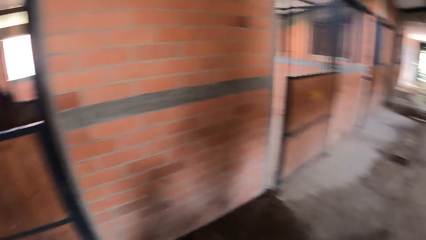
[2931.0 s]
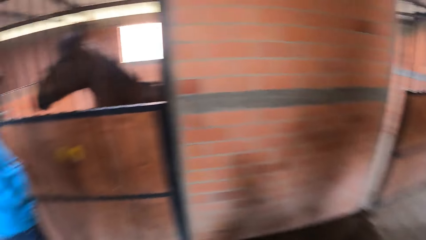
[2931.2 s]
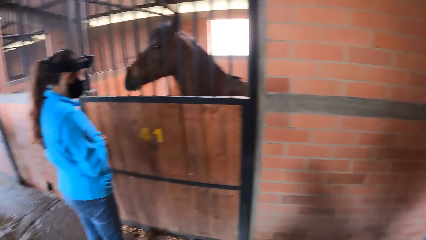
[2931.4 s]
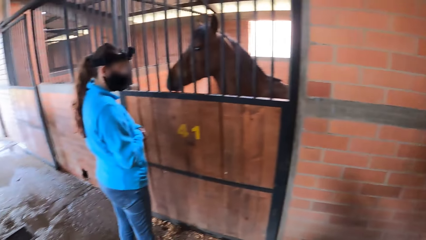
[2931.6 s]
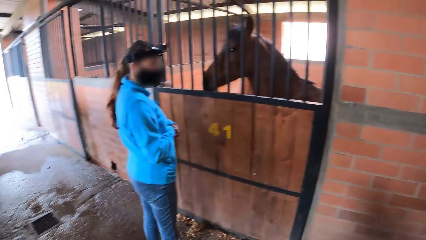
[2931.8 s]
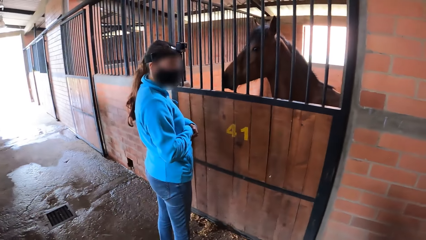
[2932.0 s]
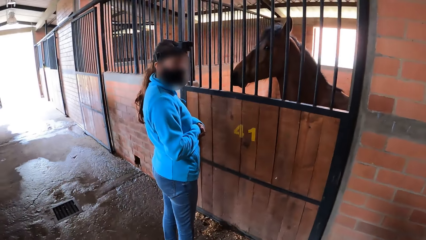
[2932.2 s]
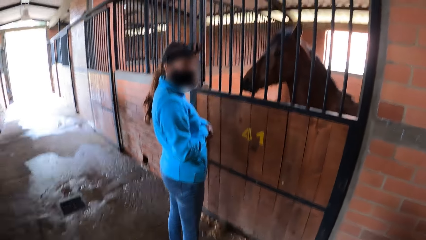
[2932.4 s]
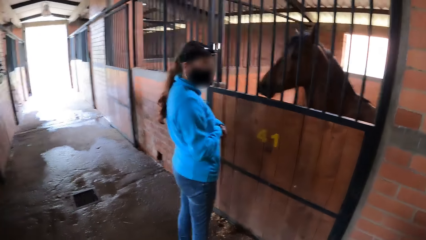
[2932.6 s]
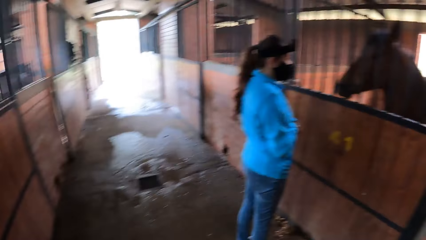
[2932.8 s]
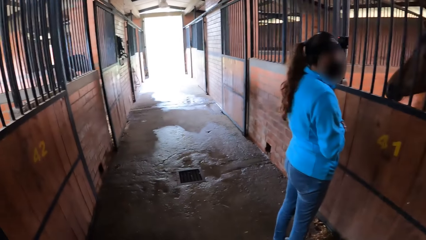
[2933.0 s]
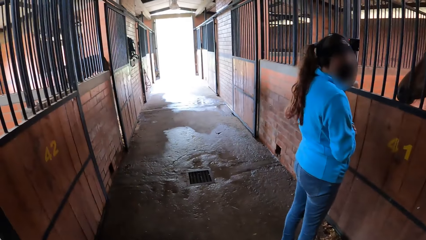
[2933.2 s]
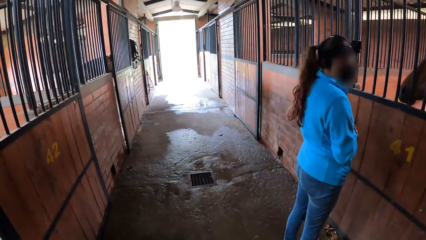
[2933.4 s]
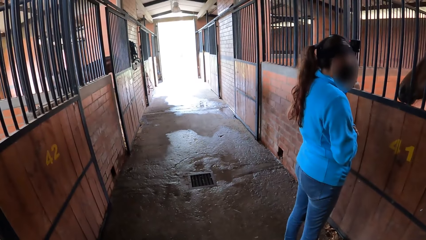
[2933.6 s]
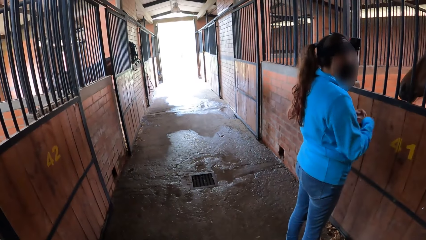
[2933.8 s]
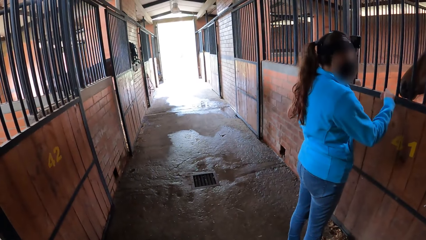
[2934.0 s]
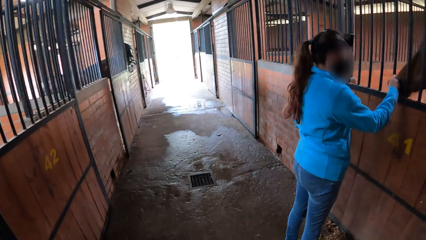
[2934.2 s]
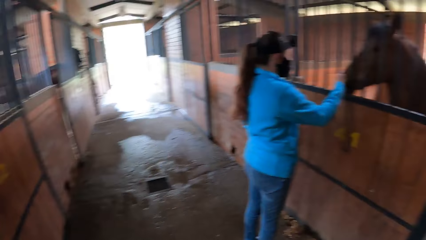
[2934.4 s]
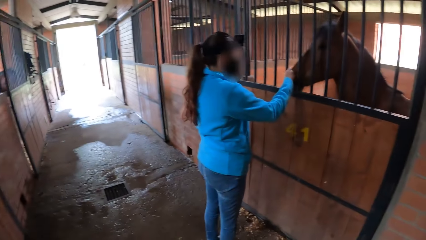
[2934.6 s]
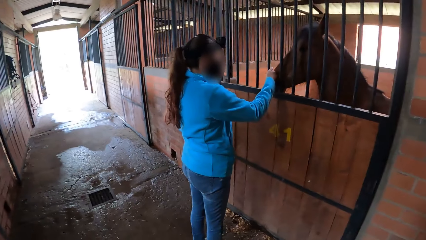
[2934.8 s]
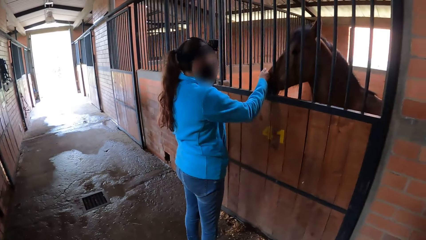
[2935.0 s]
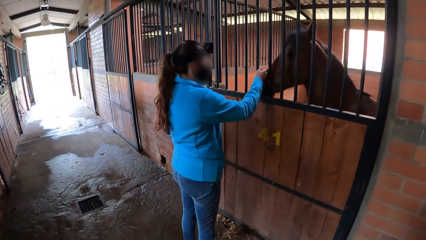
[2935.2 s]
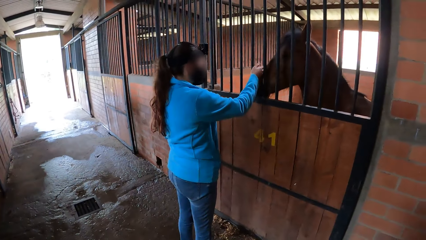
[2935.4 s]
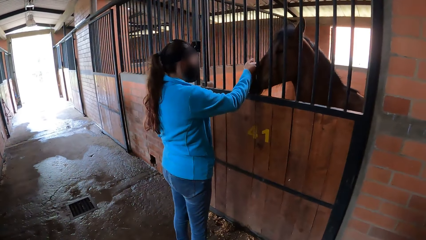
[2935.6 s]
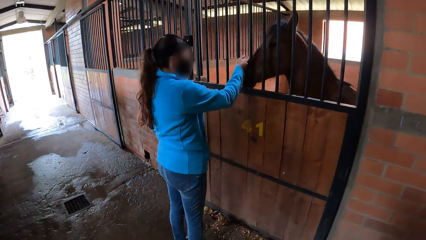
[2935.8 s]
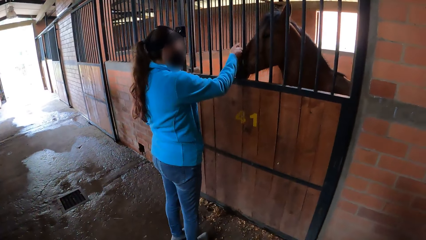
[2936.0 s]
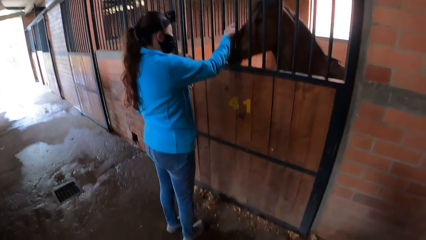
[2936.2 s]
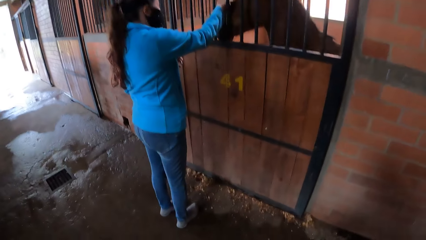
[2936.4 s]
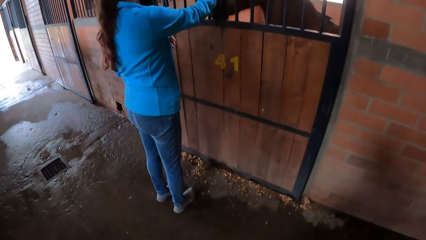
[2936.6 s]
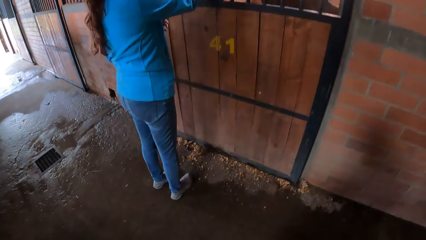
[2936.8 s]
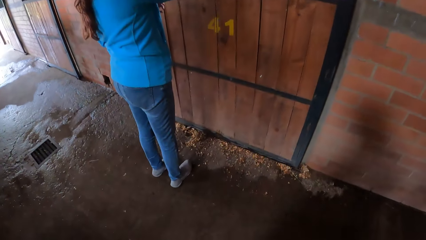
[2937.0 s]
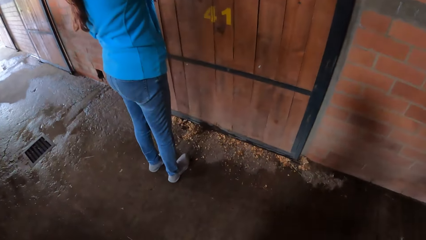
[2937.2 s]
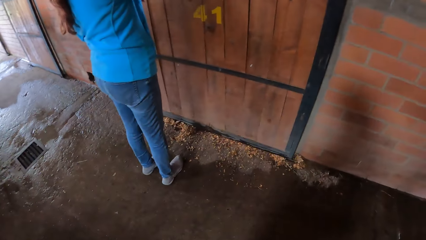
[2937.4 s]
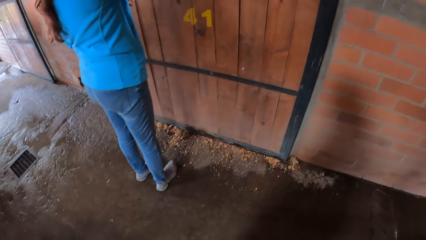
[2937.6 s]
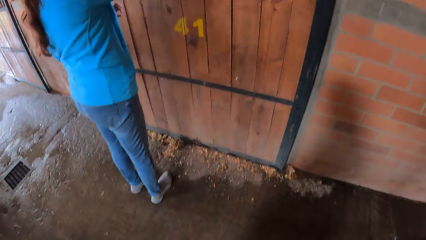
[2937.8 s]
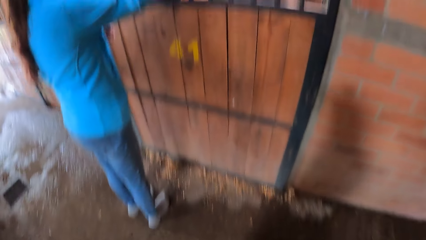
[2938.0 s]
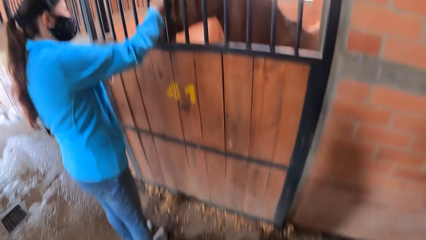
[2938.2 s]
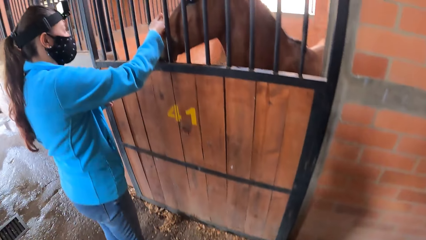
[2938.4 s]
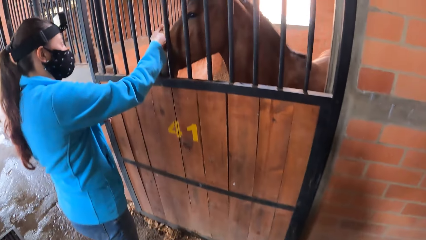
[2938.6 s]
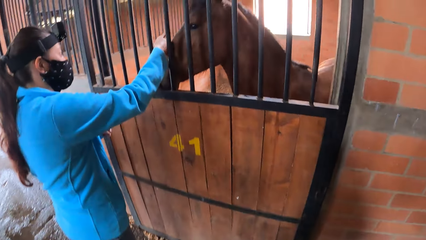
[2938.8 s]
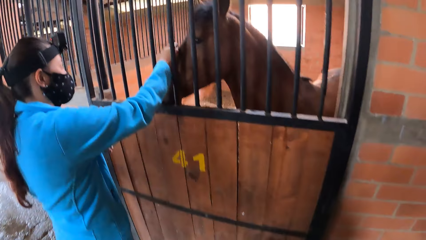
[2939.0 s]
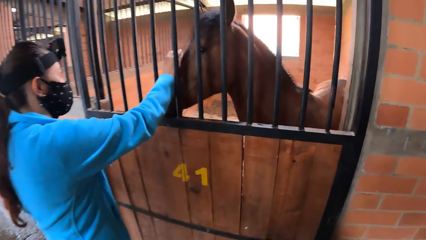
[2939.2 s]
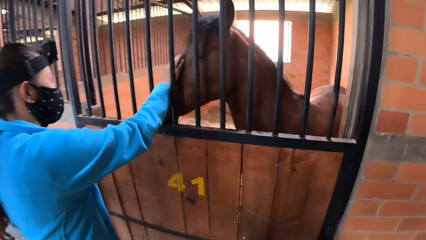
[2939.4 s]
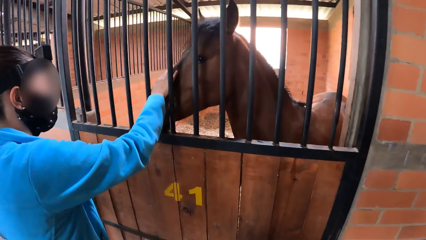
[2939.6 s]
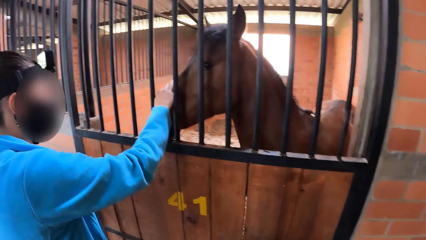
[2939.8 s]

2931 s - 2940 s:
The woman touches the horse.

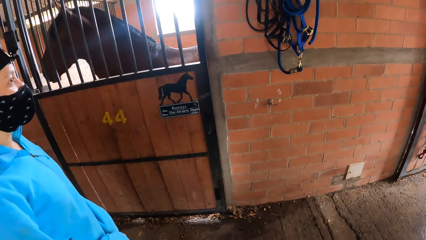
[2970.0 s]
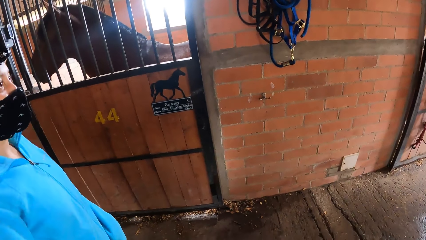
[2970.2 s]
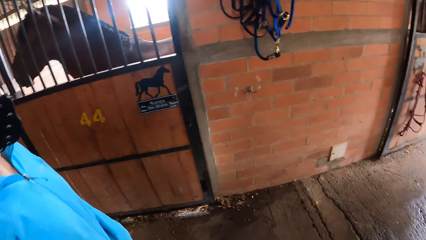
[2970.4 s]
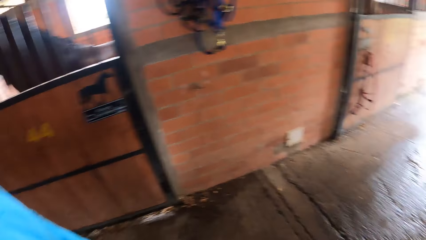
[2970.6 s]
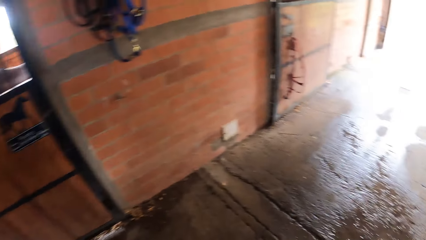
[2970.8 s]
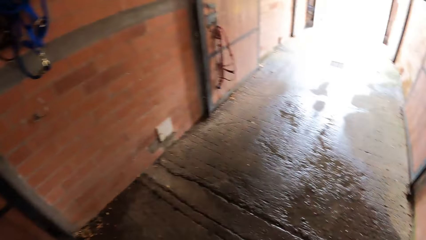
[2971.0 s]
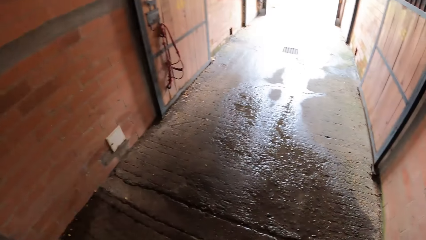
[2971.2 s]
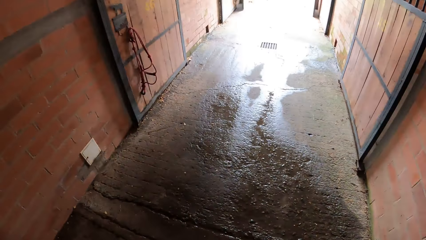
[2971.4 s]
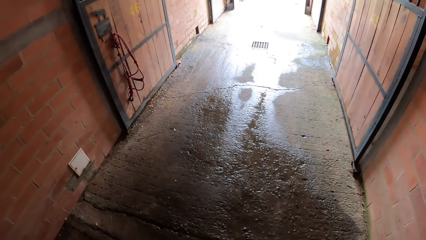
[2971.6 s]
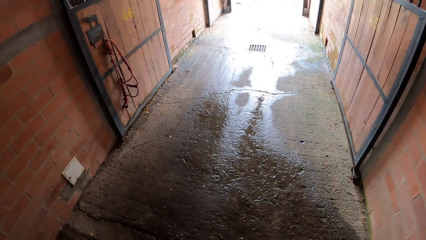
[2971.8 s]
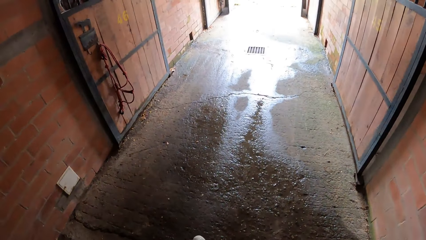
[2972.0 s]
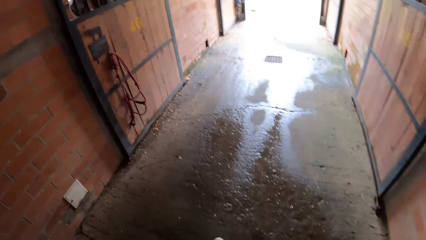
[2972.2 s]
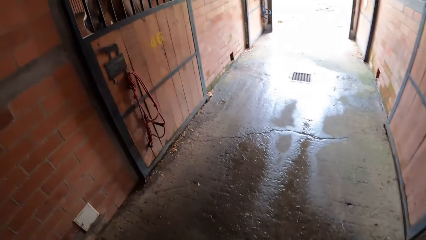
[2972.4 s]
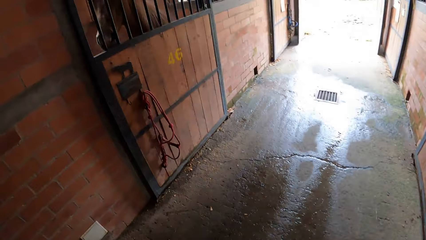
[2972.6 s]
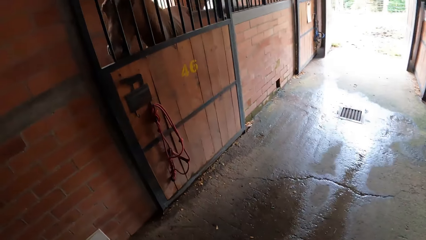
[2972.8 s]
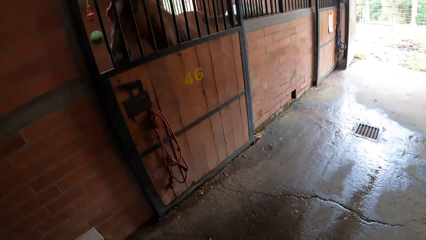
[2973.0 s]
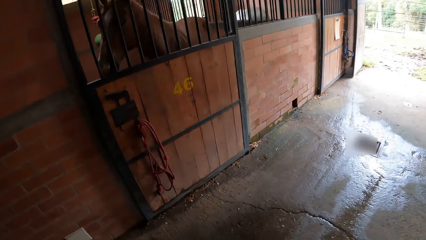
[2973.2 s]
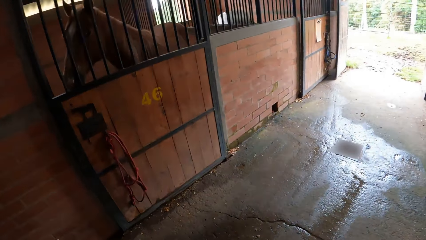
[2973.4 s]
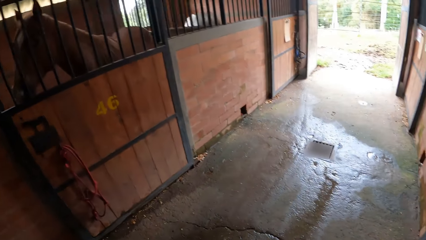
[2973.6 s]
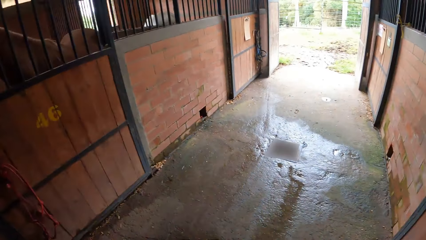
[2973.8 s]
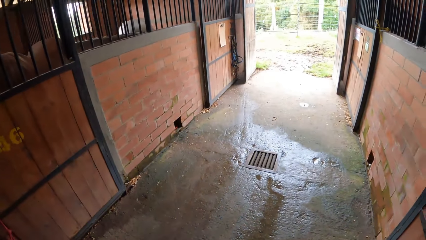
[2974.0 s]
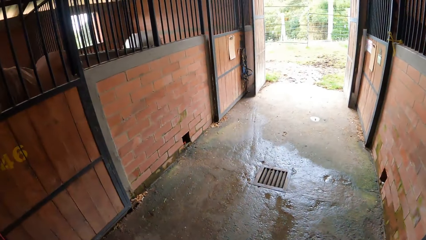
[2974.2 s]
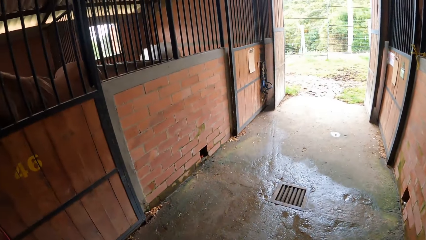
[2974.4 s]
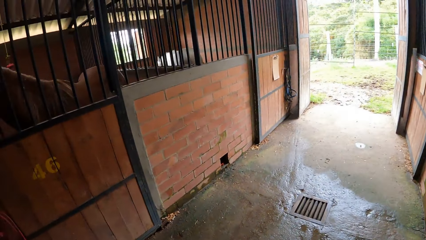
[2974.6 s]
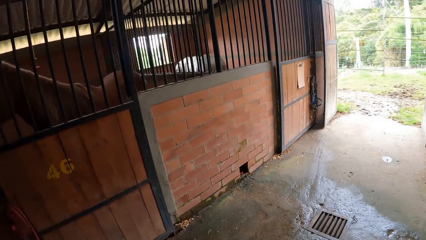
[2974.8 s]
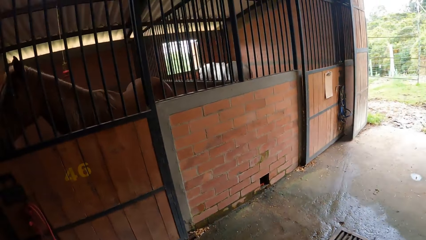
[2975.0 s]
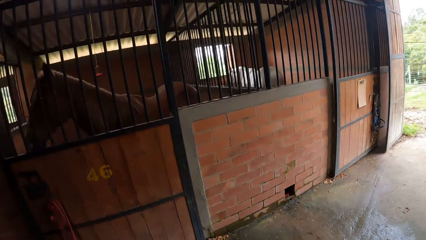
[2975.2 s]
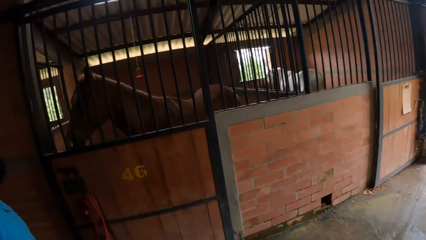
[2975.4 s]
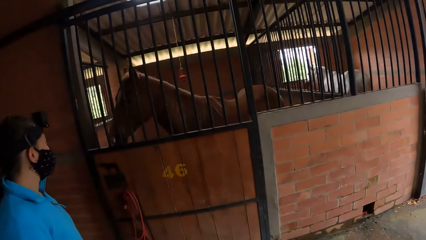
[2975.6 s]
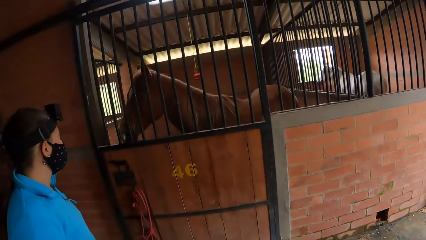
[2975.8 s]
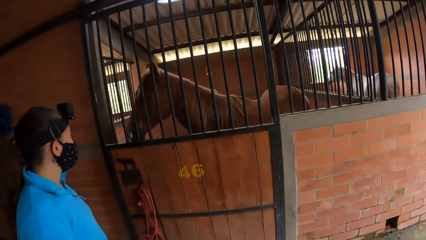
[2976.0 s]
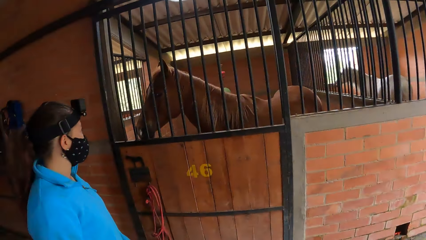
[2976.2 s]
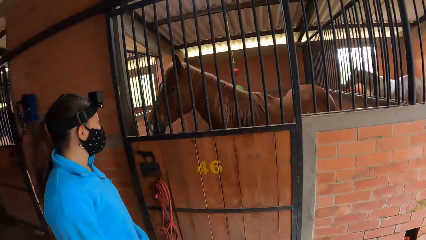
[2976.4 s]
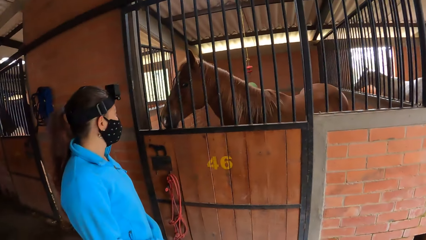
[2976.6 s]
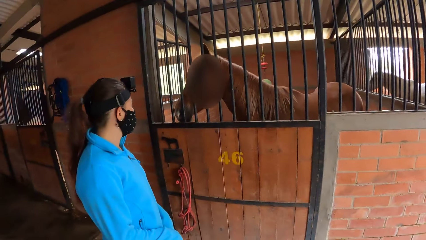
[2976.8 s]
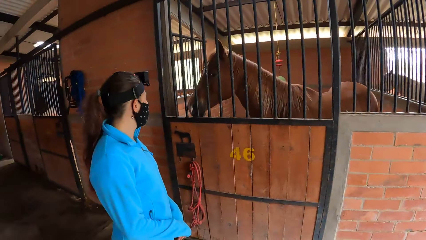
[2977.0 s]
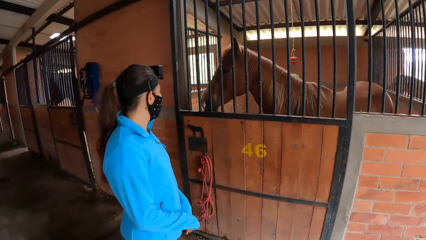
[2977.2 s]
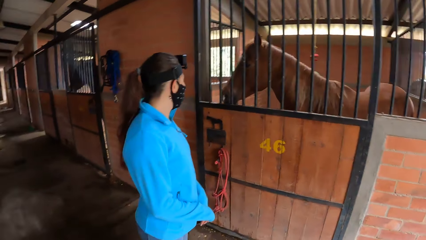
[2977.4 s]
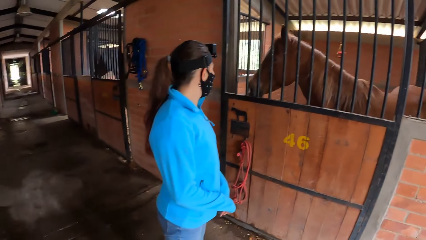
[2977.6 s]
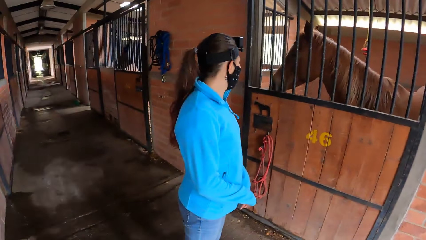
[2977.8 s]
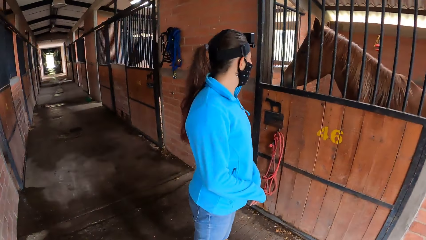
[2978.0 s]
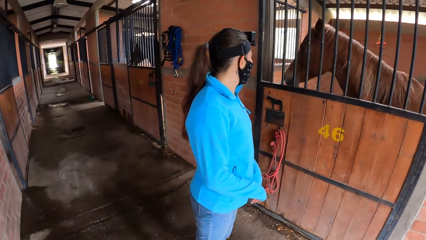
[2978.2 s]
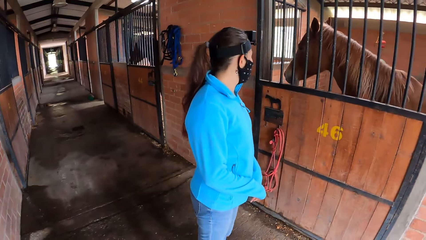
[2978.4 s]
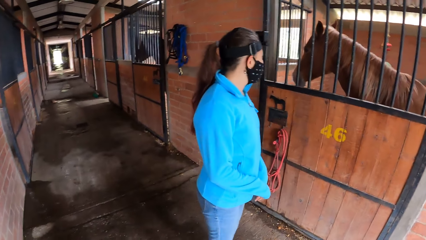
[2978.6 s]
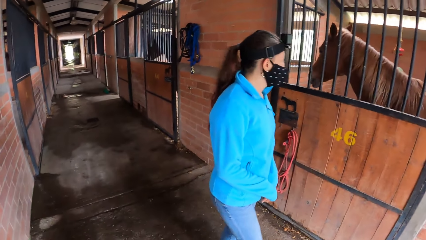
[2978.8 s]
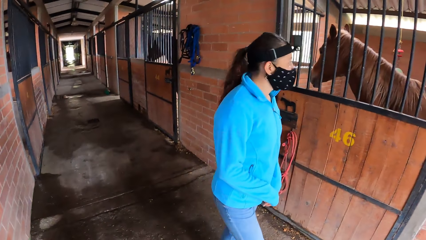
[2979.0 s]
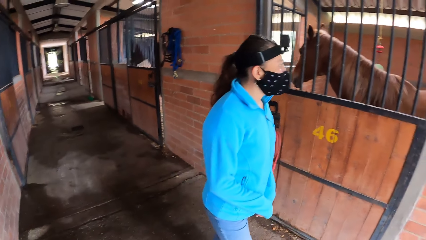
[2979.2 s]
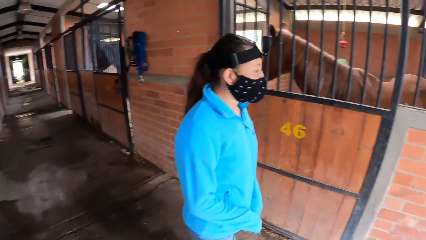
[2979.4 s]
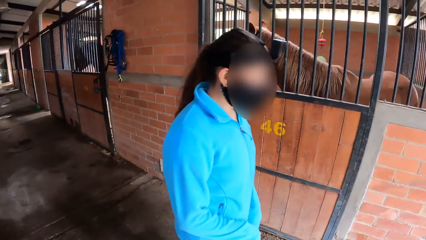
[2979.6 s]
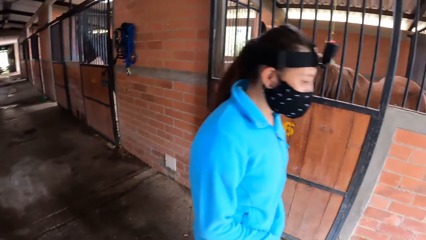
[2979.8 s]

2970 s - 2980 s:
The camera wearer walks in the building corridor. They look at the horse inside the stable.
